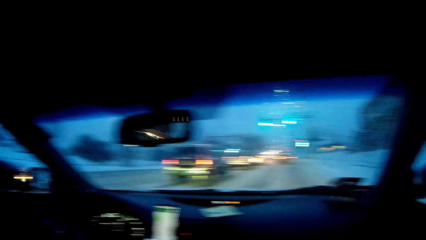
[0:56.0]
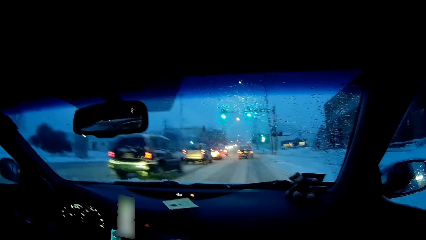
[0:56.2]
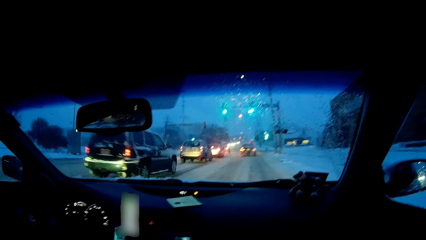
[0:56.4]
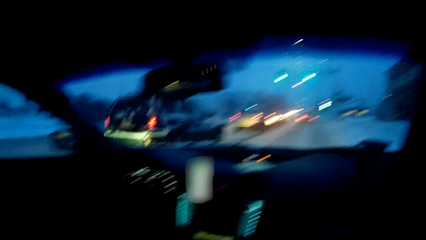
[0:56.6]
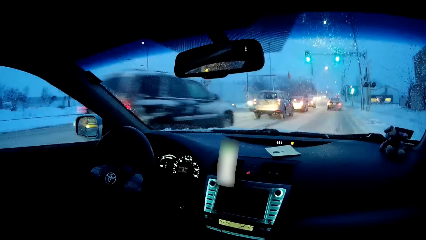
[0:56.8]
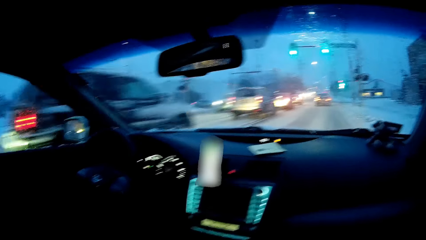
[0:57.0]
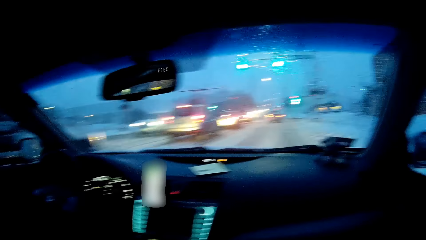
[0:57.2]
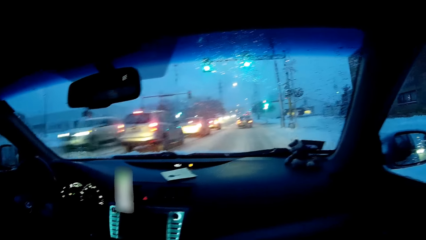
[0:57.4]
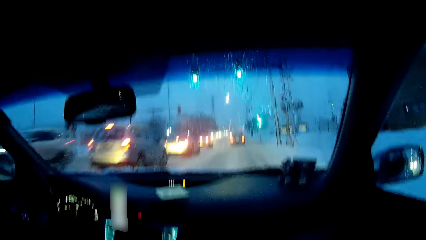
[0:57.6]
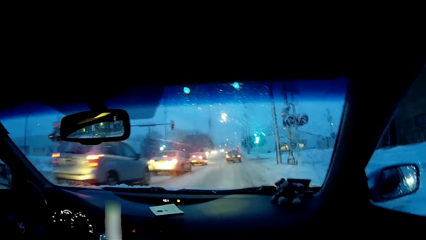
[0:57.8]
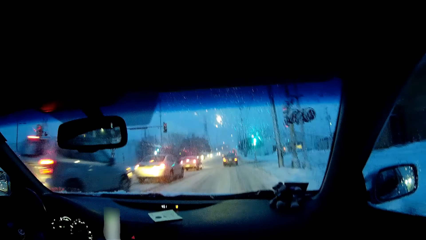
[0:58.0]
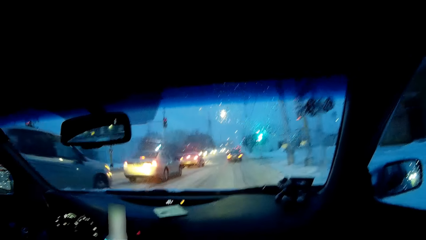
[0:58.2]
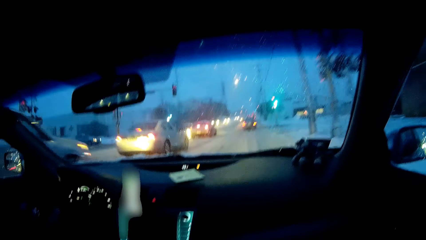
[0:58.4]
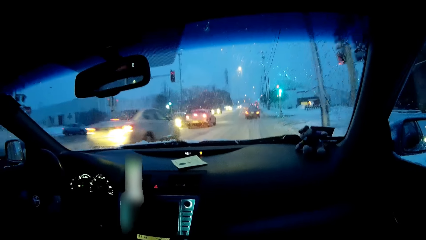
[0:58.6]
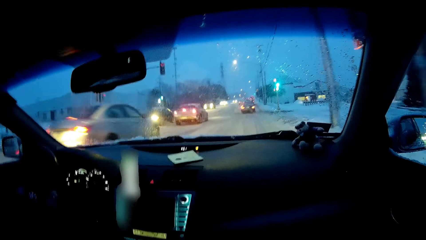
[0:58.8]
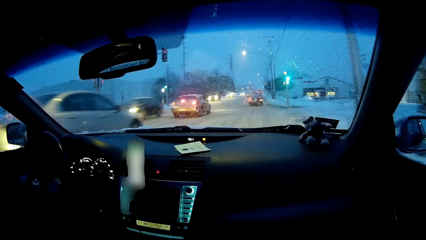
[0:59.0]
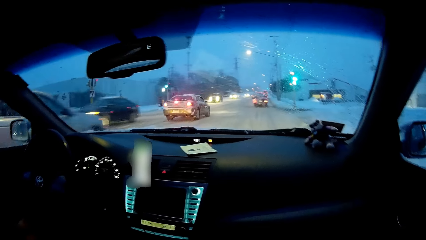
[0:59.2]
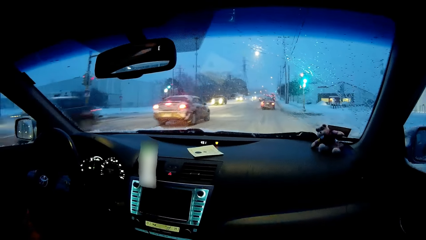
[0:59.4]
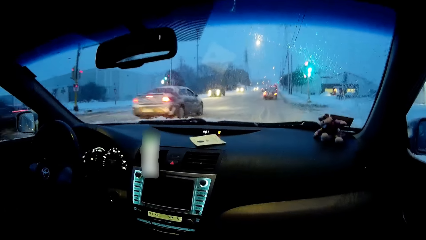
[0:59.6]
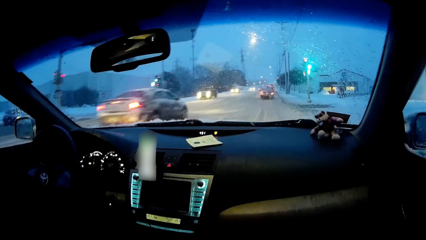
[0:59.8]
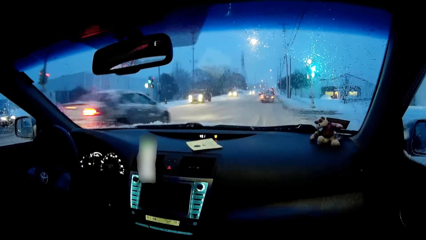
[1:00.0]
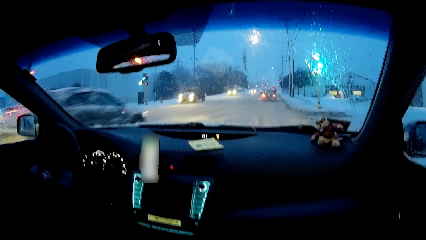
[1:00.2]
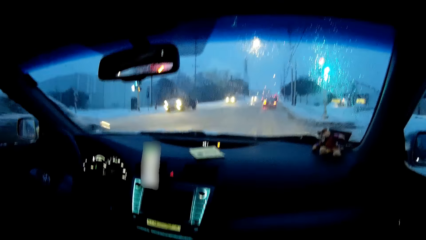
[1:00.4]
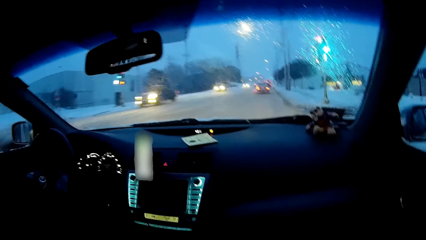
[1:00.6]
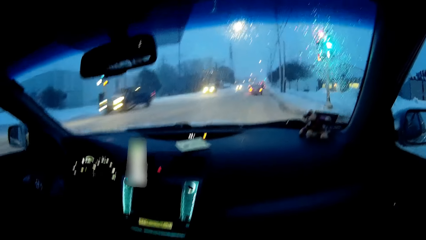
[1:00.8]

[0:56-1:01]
A man scratches his nose. The camera wearer touches the nose. They observe the road.

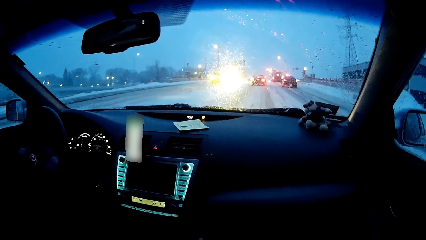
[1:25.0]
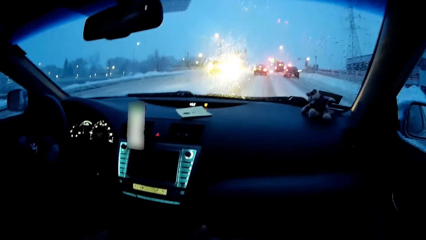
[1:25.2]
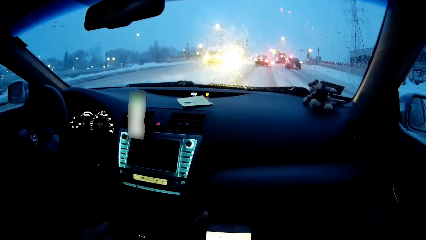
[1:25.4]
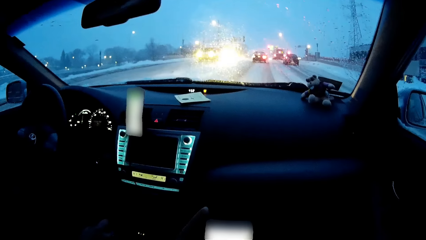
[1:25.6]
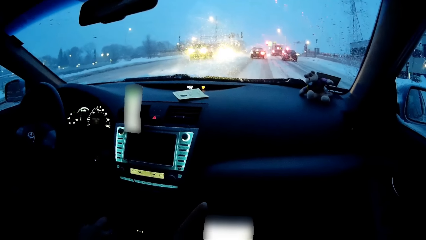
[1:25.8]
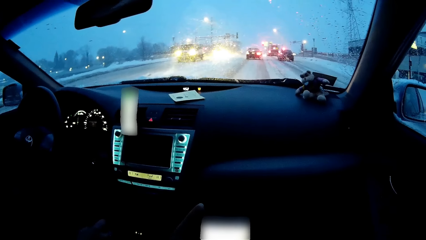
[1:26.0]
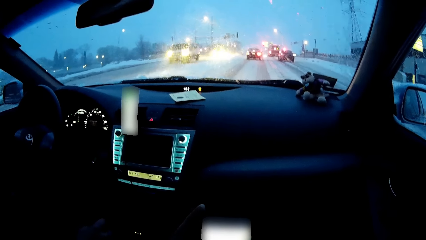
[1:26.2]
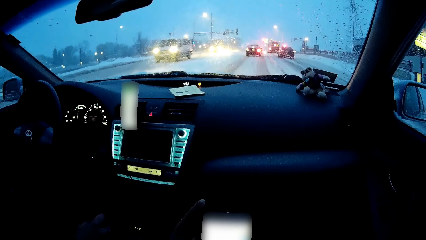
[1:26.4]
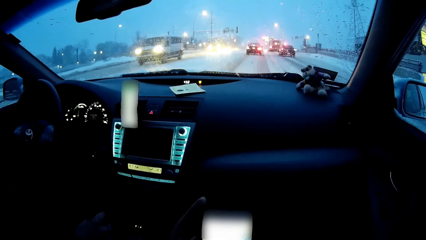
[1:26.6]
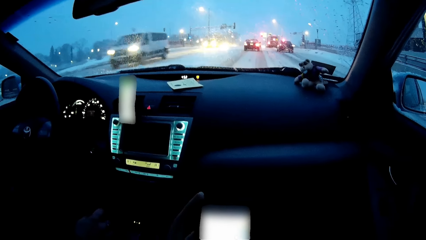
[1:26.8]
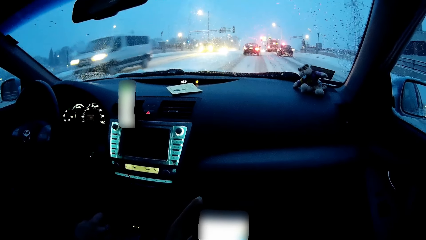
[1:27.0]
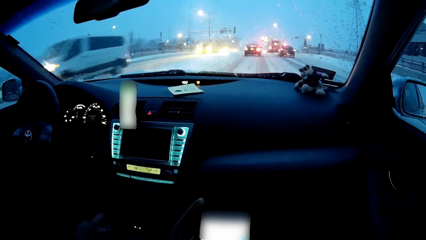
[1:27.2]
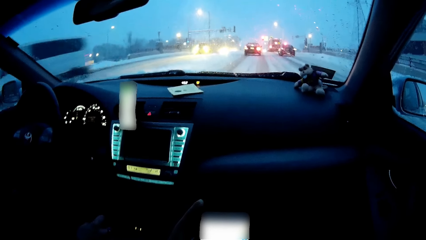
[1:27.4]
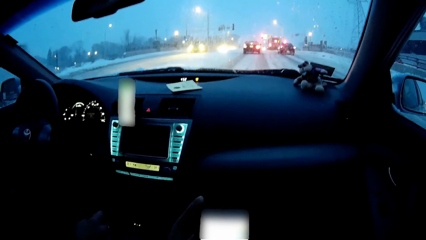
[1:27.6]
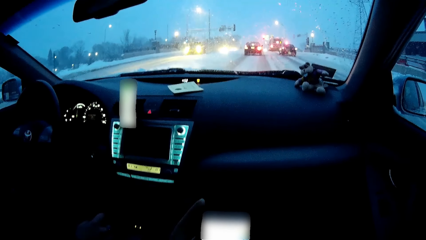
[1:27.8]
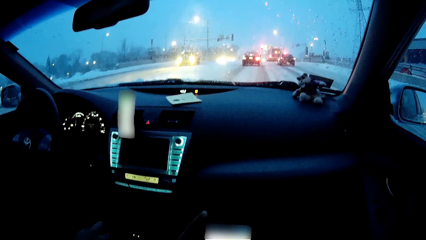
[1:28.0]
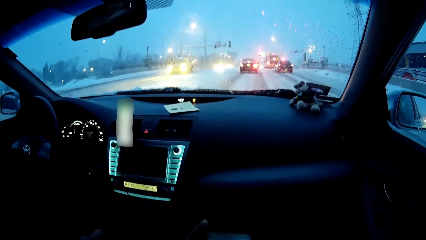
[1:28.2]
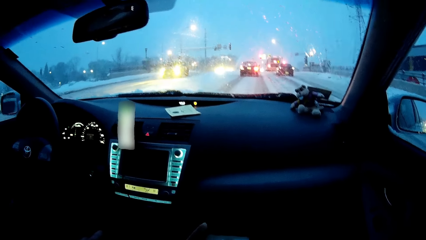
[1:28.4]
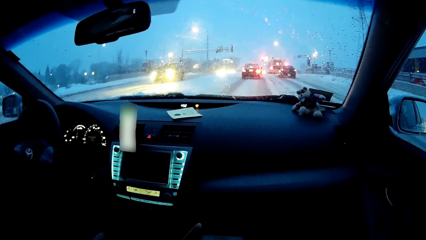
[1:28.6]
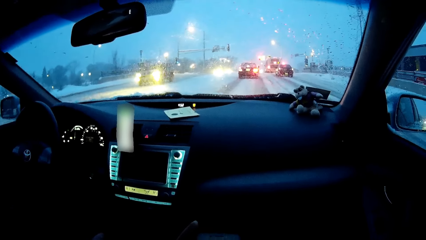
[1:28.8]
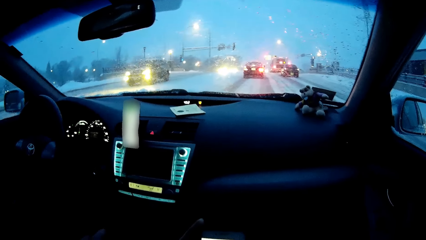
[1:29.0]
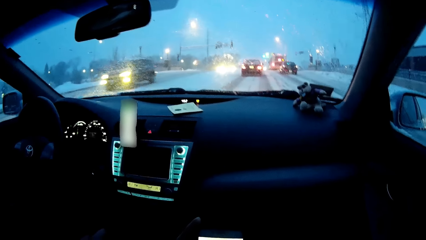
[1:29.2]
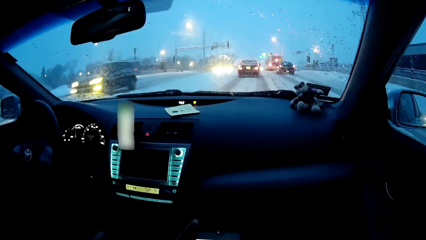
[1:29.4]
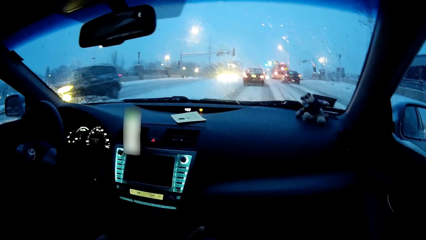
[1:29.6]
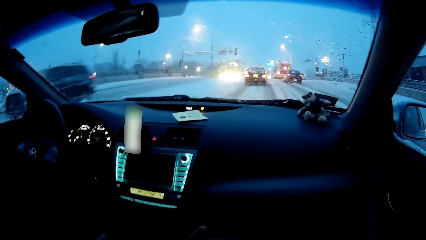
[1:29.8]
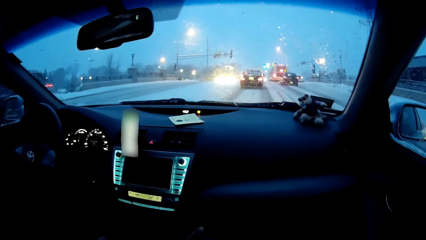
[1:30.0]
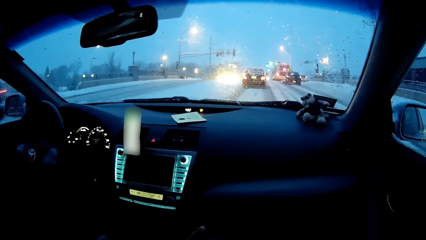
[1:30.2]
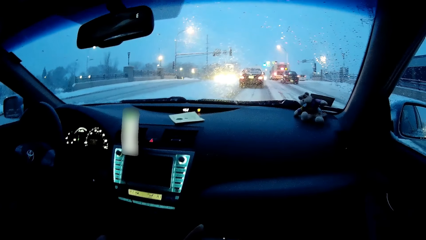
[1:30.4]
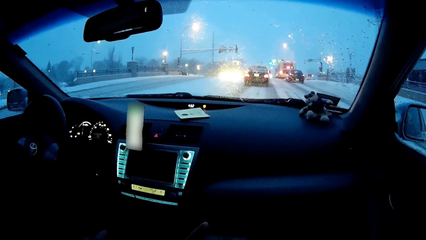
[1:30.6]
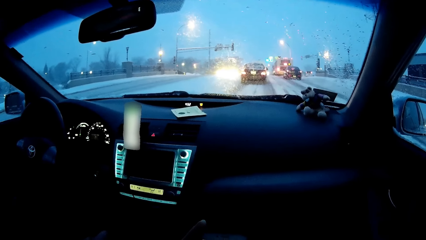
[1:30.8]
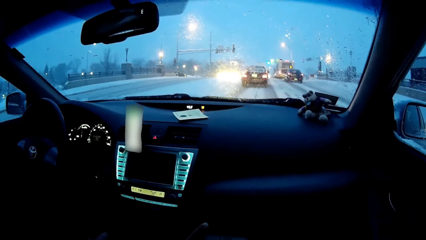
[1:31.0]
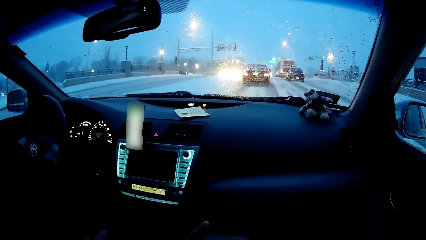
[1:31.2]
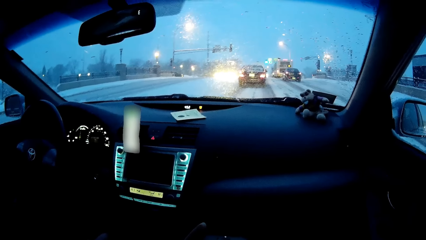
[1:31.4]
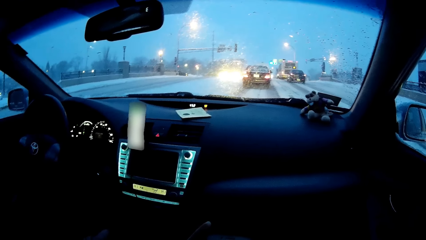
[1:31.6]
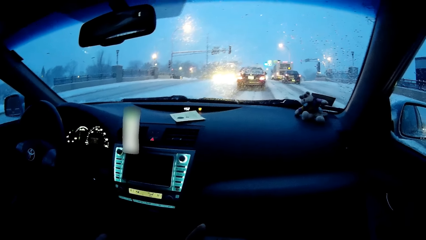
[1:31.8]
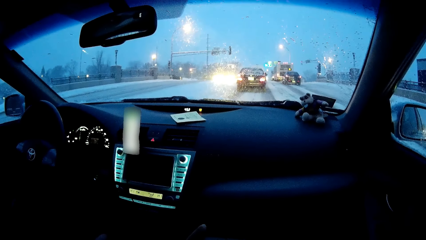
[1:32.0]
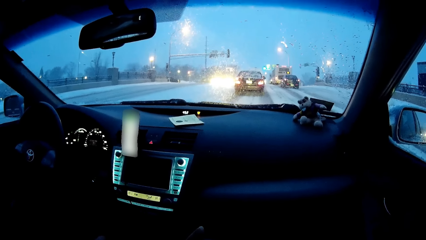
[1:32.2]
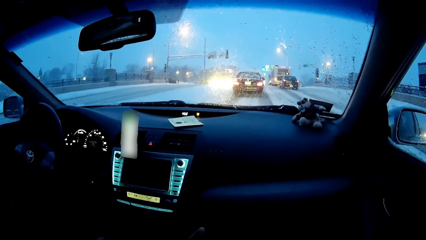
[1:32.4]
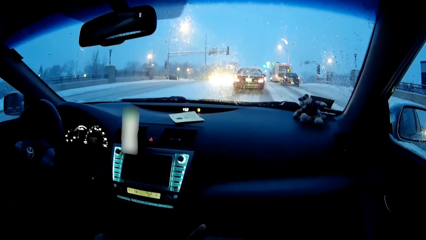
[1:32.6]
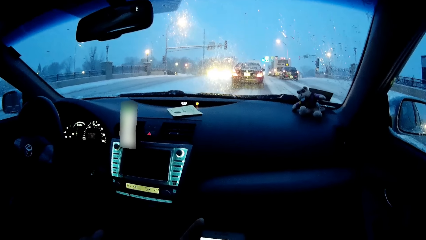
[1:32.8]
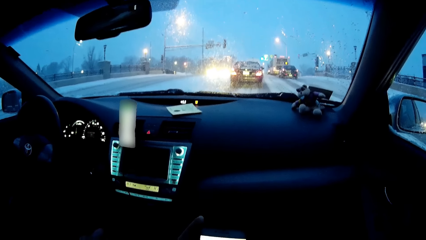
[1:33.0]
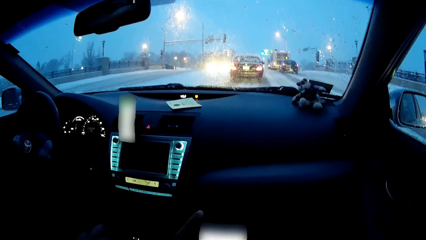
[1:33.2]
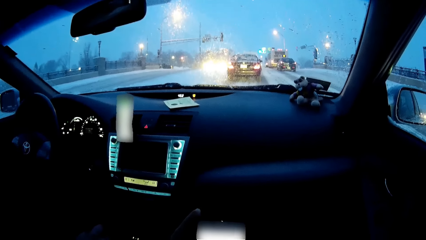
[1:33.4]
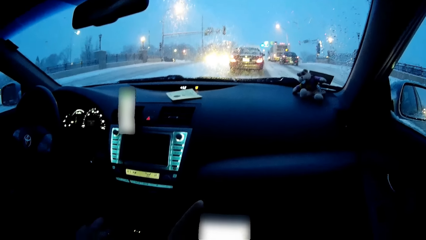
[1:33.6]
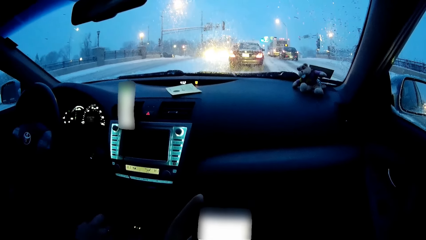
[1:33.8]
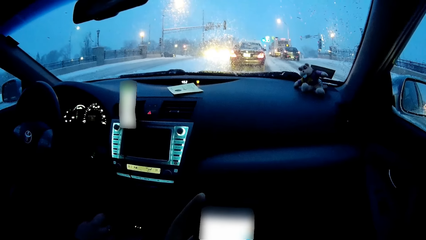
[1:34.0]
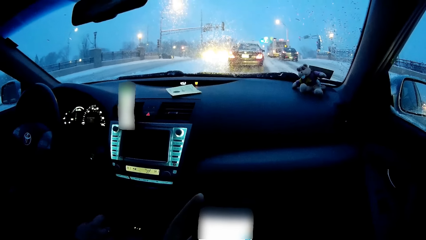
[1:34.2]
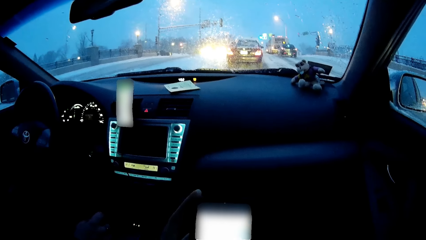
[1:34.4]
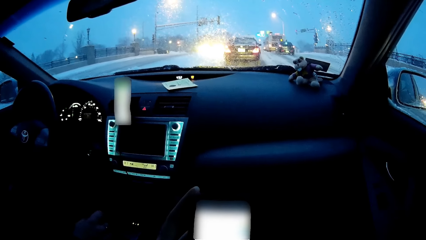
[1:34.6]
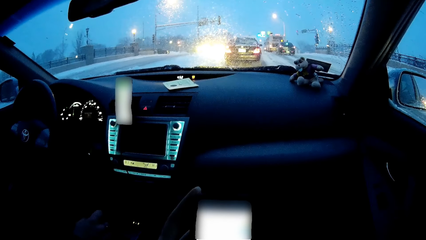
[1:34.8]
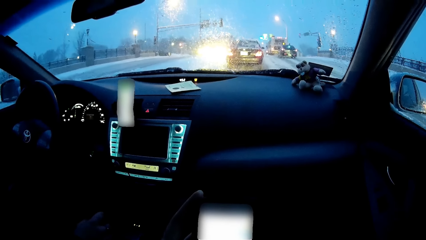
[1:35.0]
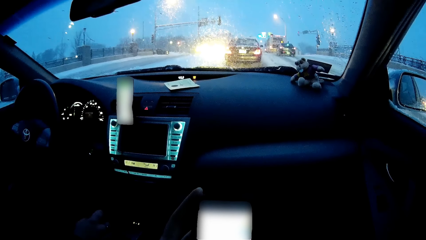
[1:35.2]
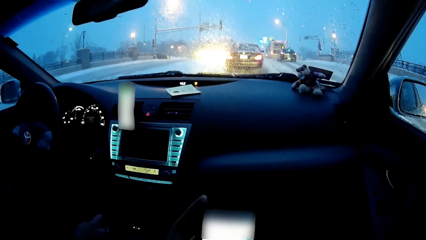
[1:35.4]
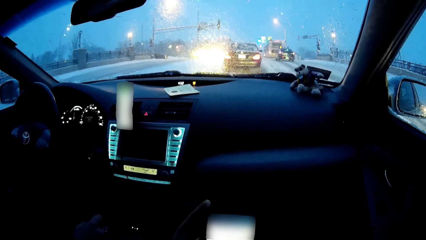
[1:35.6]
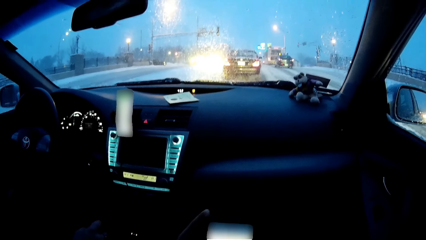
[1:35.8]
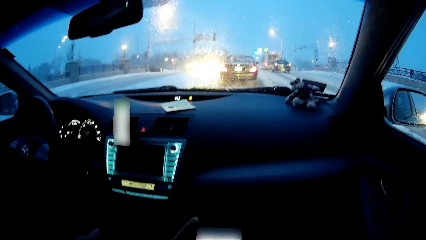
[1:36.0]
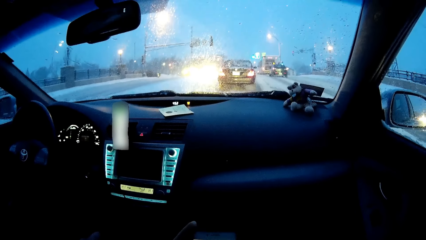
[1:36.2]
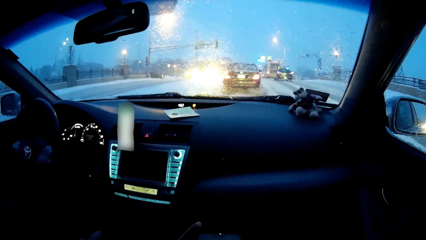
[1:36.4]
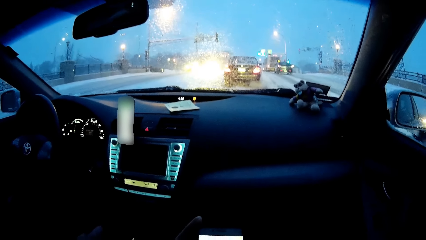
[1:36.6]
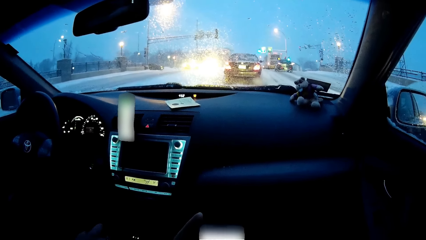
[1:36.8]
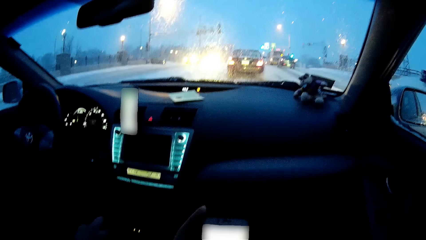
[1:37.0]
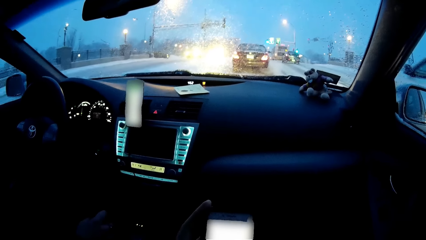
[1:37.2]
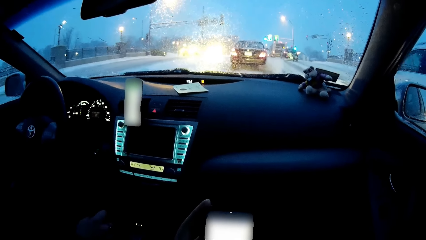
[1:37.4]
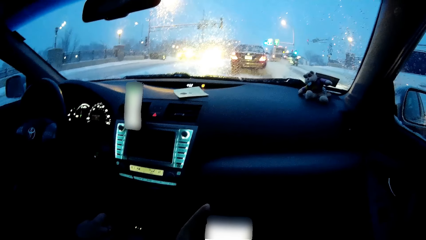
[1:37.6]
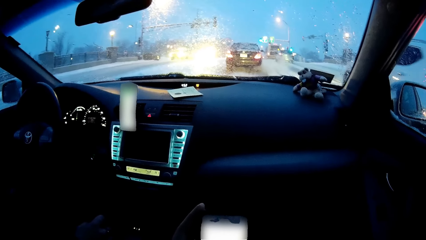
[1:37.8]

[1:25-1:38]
The camera wearer operates his phone. A man stops the car on the road. The camera wearer observes the road. They operate his phone. They observe the road.
